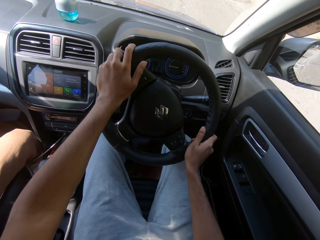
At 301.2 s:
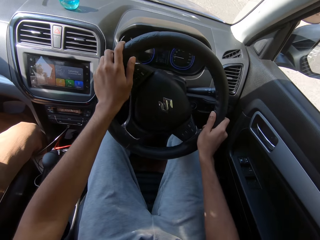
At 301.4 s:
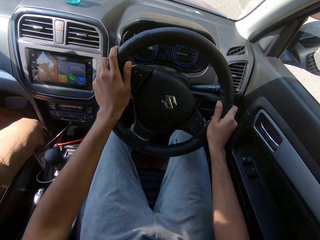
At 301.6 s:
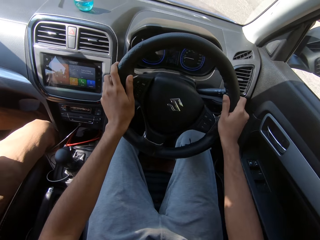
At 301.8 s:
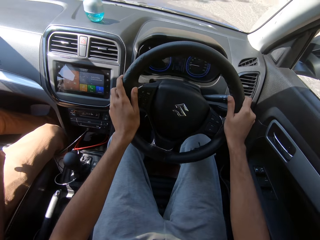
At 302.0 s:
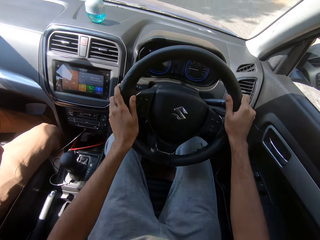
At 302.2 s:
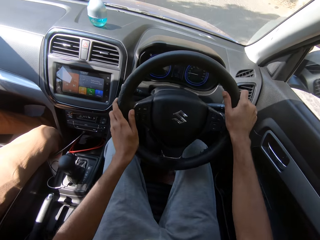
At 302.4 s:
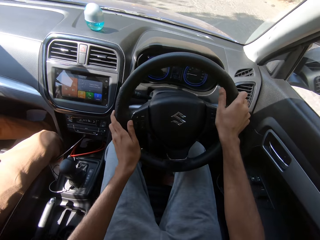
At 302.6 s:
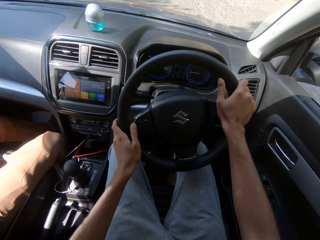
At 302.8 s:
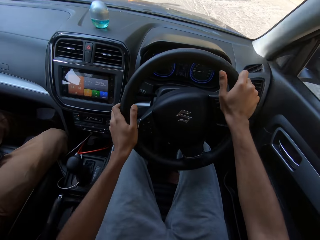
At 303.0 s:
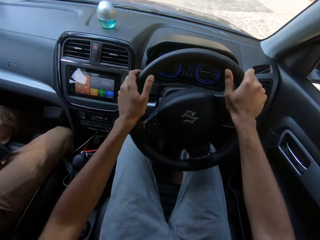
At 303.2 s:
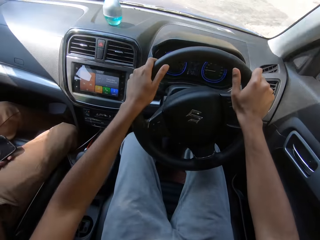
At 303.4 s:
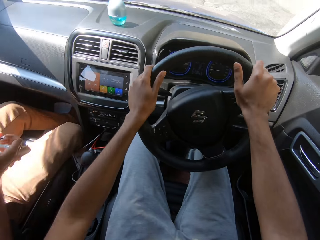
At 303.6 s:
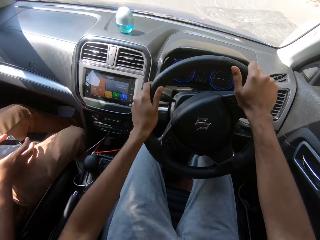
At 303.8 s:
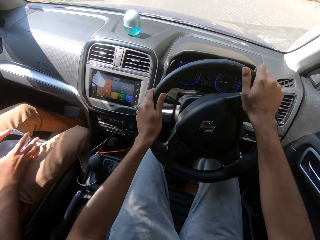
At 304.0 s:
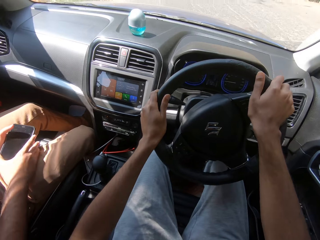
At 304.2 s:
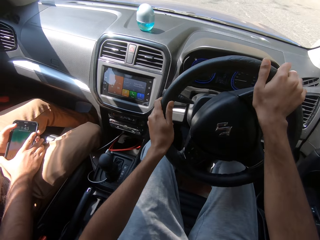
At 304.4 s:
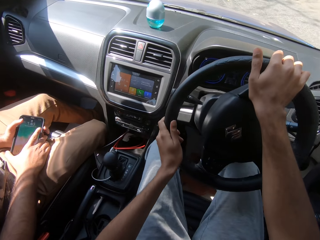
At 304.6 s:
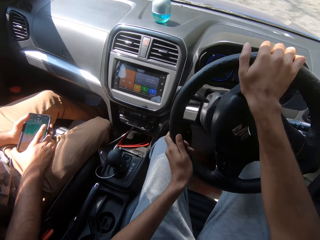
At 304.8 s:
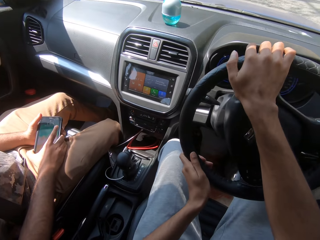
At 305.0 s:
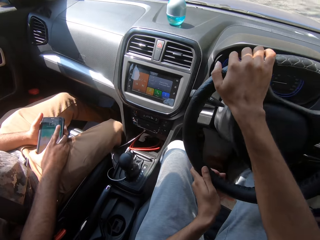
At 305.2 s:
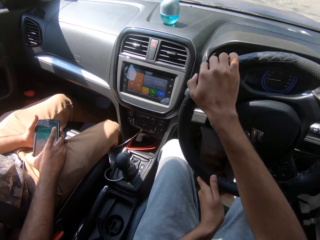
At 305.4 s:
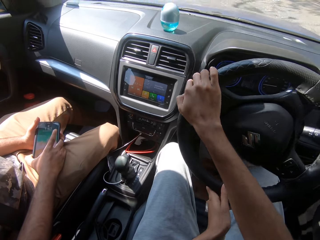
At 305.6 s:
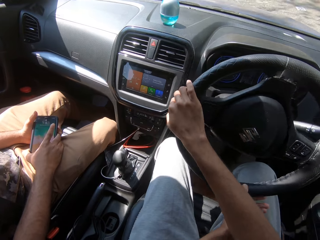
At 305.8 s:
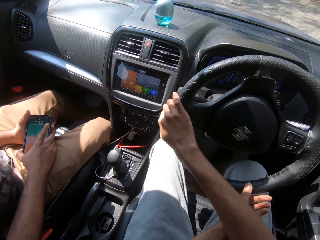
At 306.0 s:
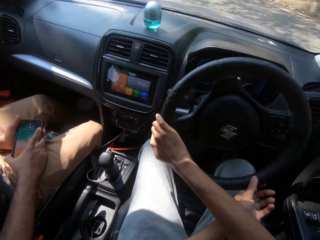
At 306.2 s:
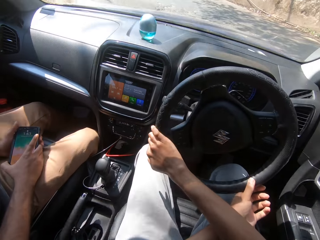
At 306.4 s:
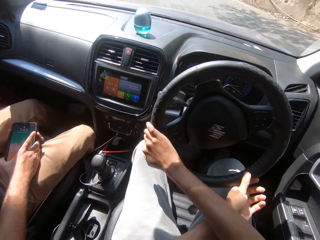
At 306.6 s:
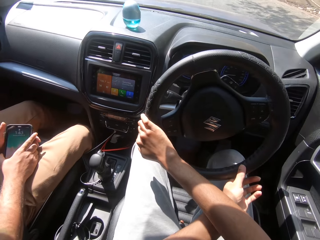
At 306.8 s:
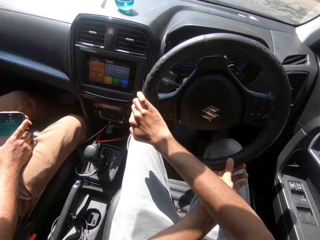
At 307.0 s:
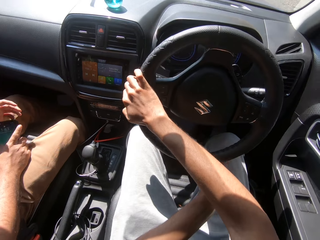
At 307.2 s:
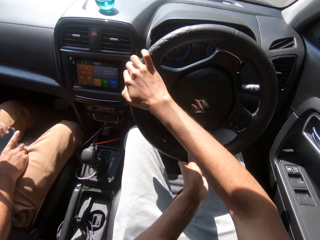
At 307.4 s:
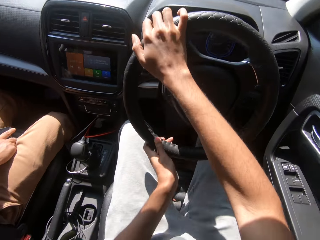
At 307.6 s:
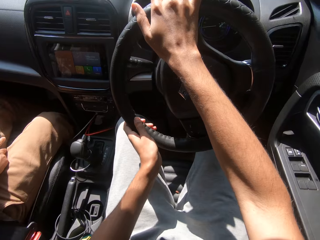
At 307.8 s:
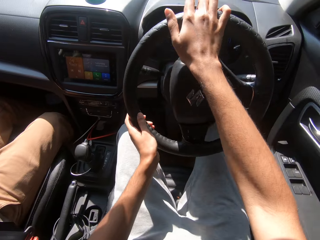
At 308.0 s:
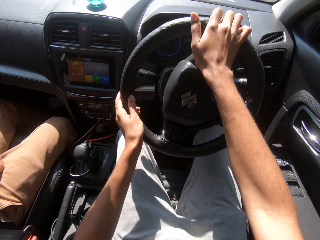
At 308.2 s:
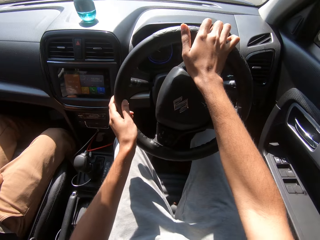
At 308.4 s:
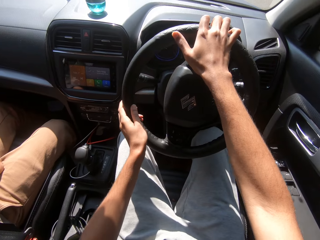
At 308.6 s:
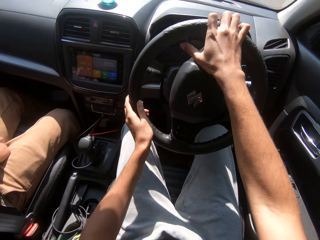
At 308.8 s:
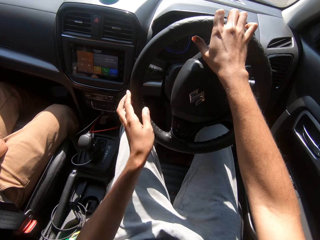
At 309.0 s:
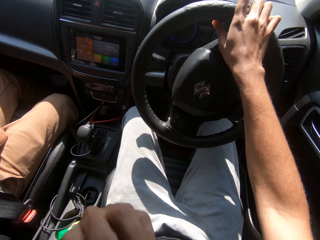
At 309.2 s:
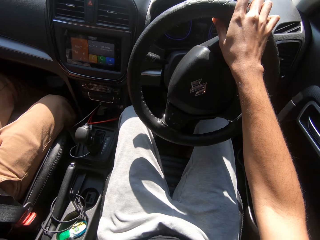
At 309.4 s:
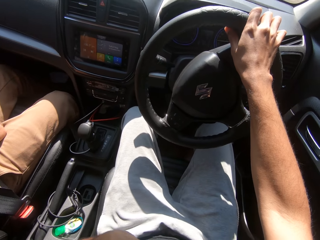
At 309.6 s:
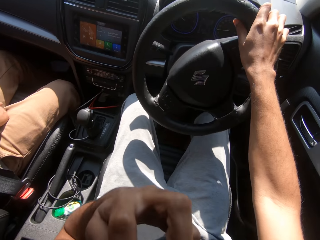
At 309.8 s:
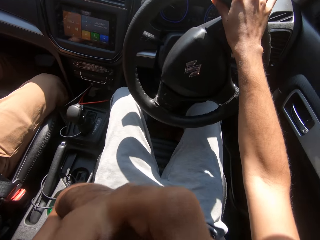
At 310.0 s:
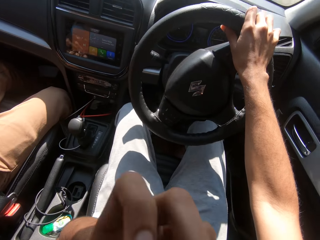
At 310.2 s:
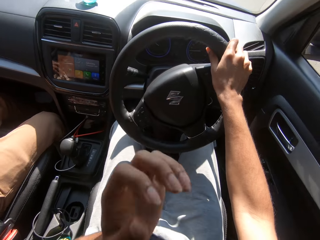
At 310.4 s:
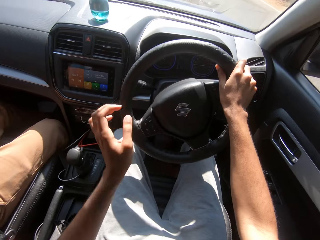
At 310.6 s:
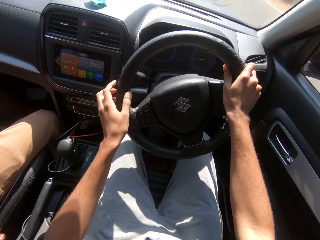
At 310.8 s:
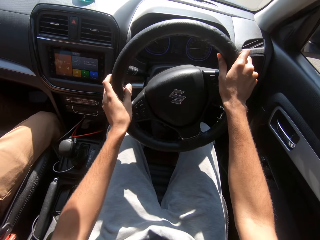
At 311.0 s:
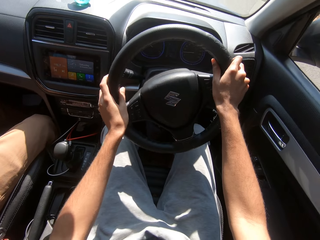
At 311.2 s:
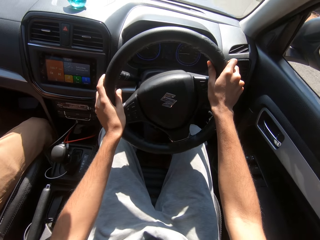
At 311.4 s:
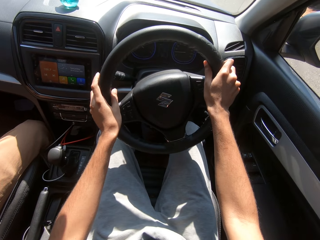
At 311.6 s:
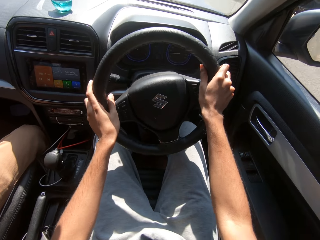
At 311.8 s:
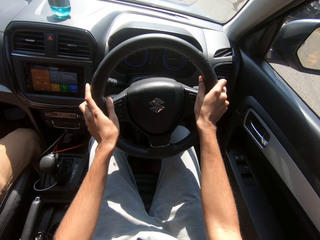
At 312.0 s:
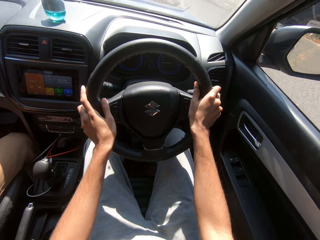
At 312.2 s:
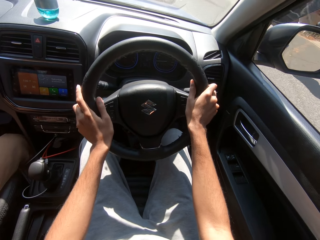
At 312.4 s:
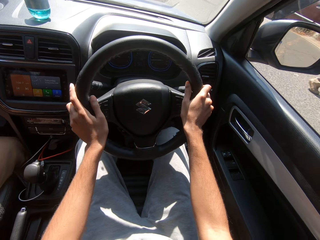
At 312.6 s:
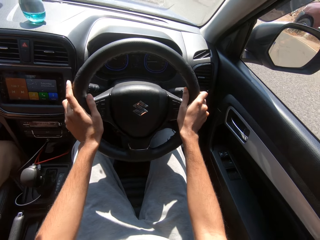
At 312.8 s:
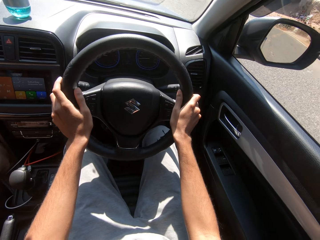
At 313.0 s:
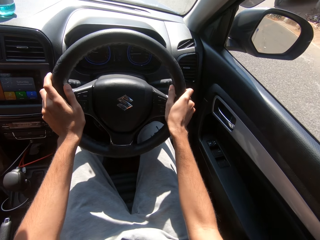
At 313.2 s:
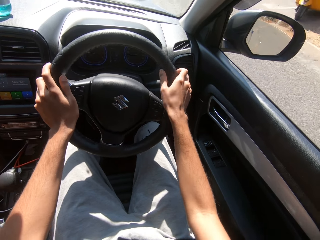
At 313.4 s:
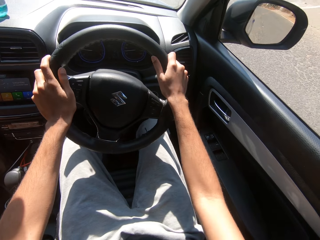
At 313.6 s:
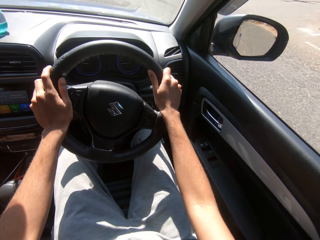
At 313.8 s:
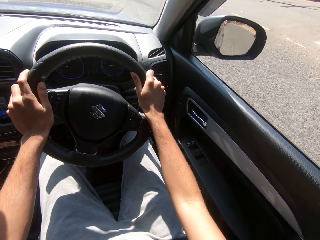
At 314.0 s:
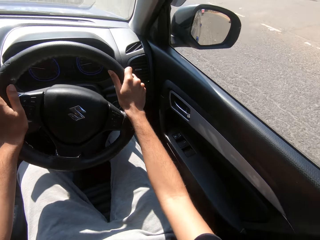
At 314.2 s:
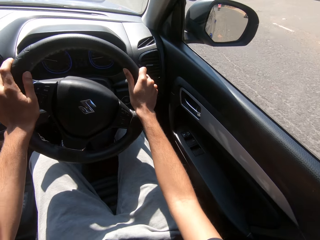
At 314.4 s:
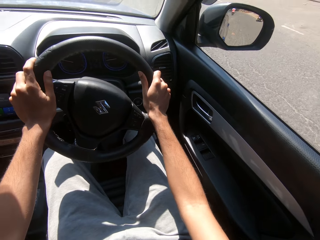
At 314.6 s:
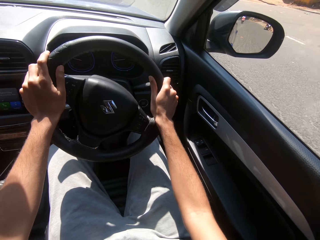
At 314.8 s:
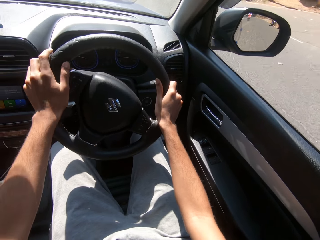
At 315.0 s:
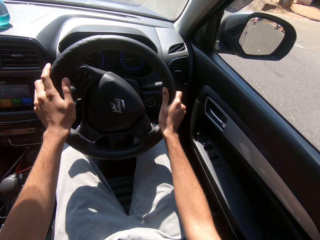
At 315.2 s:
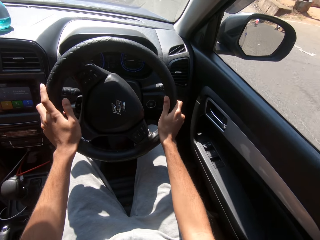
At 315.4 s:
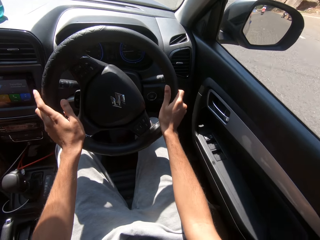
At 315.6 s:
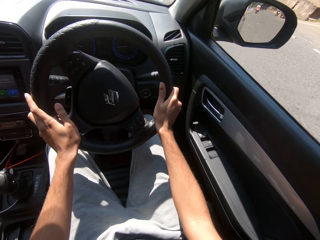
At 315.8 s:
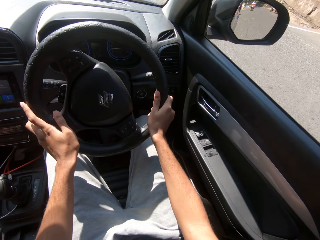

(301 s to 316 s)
The man holds a phone in his left hand. He holds the phone with both hands. He holds the phone with his right hand. The camera wearer touches the face. He adjusts a facemask on his face with his left hand. He holds the steering of the car with both hands. He turns the steering of the car with his hands.

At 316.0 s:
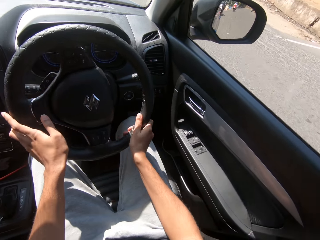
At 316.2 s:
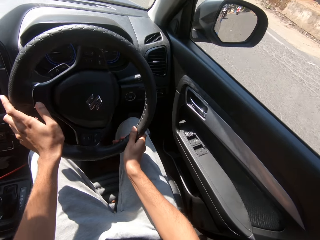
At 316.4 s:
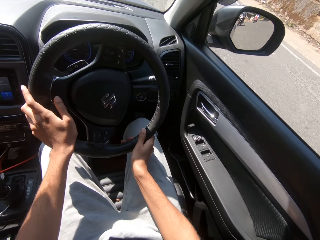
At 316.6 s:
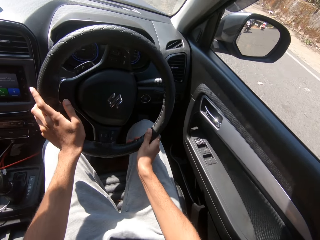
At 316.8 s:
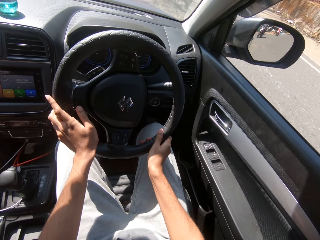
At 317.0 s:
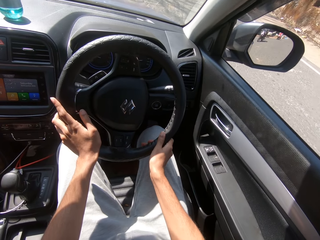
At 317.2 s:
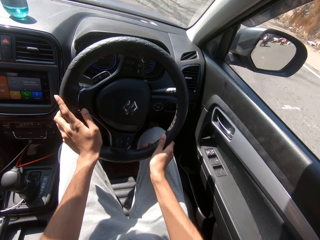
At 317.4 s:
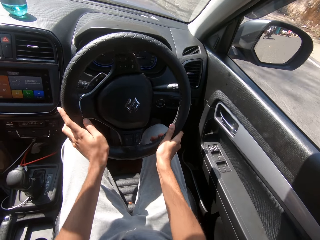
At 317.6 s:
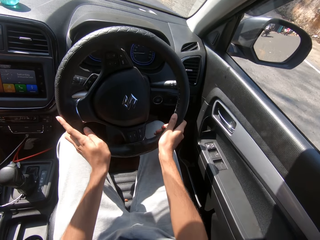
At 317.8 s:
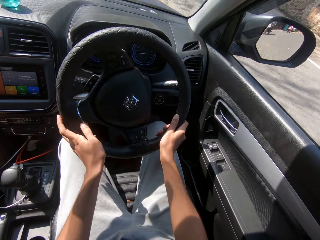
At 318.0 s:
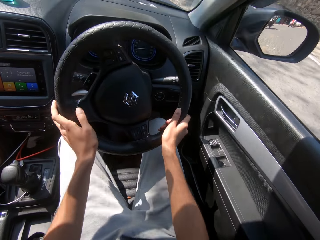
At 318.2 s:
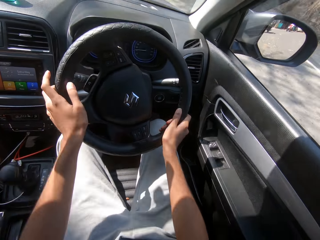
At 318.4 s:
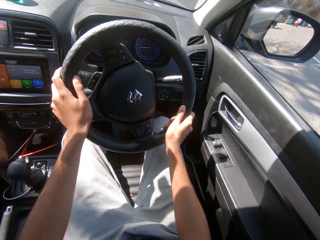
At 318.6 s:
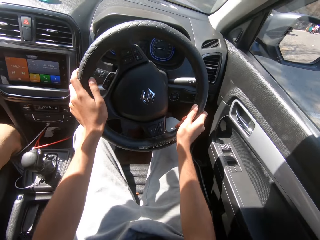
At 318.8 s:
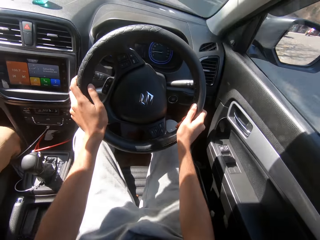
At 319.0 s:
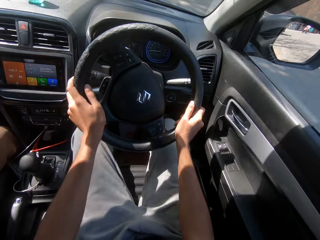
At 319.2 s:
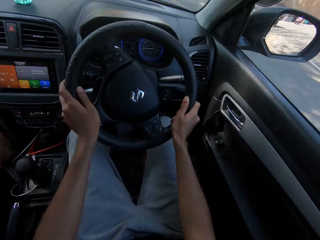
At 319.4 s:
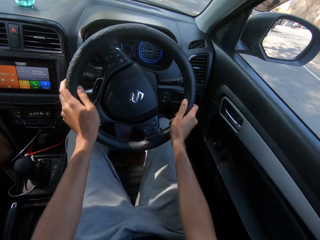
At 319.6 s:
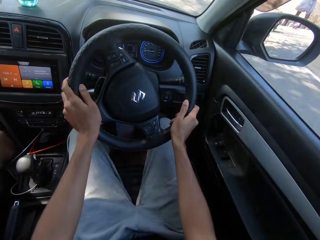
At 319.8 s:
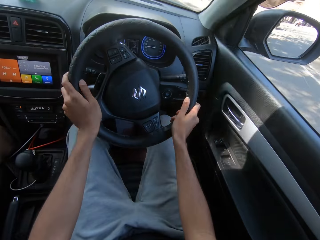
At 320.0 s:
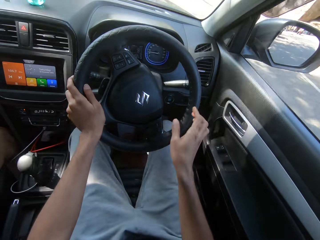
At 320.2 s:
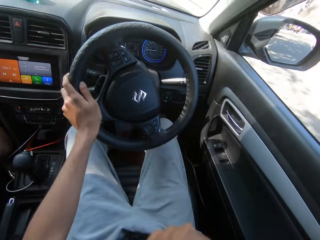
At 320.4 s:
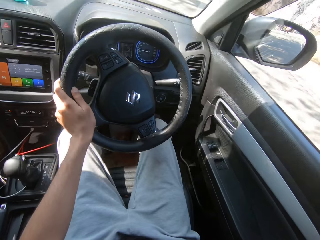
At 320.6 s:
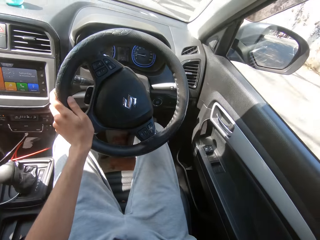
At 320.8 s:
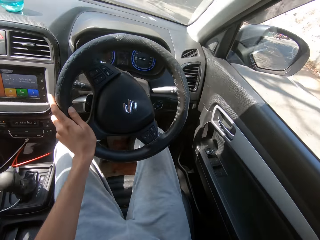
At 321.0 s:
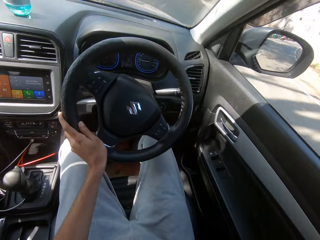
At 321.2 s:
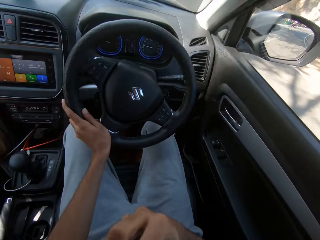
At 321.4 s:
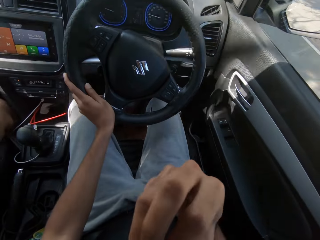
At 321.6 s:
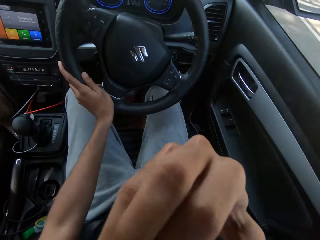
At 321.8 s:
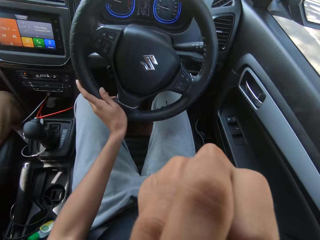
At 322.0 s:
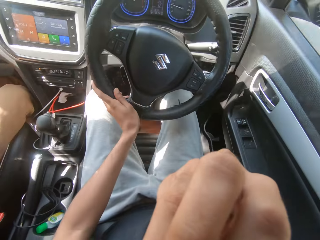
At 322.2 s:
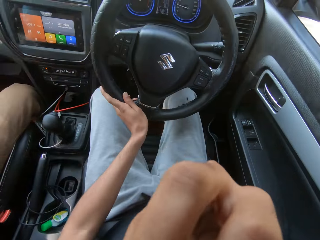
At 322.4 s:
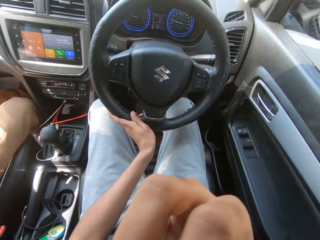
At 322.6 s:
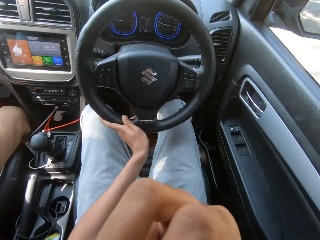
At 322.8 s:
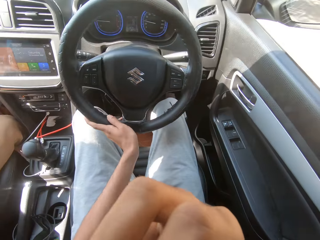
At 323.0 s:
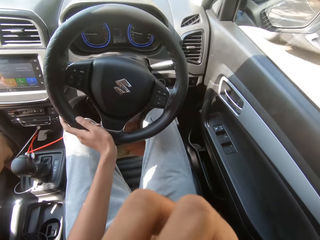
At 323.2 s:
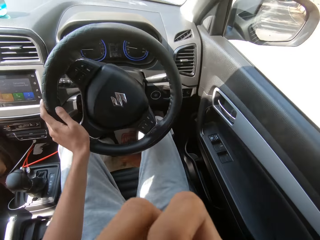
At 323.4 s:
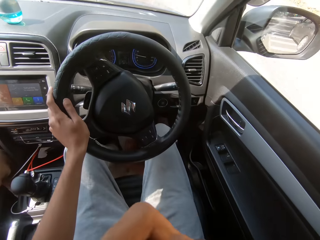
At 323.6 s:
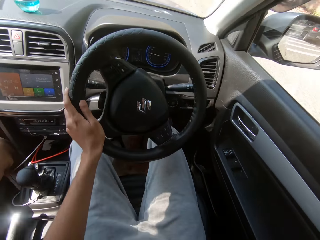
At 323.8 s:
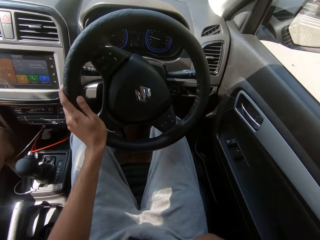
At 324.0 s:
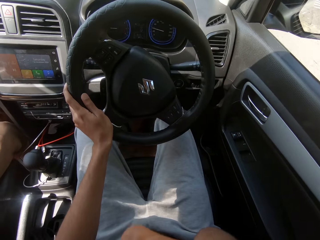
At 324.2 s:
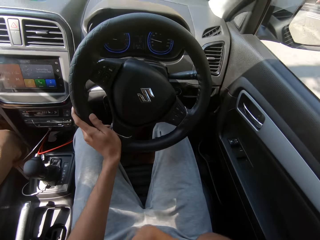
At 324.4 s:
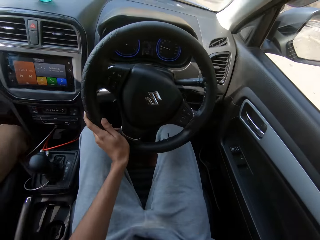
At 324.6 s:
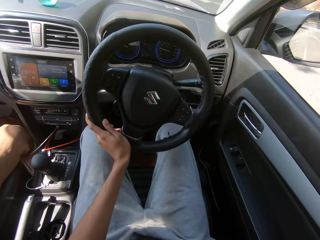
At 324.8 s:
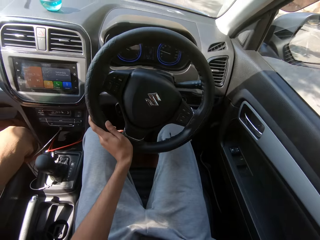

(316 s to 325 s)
The camera wearer touches the face. He turns the steering of the car with his left hand. He adjusts the facemask on his face with his right hand.
